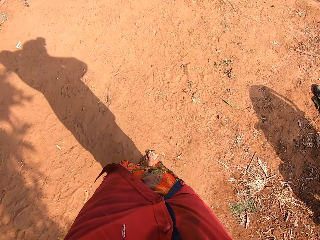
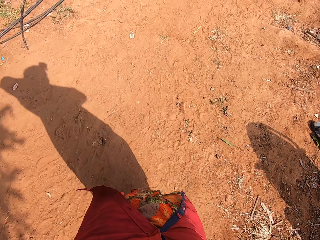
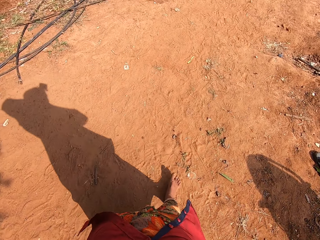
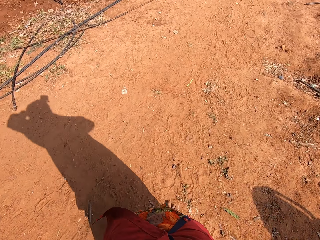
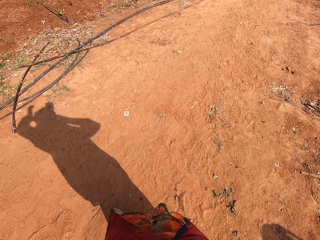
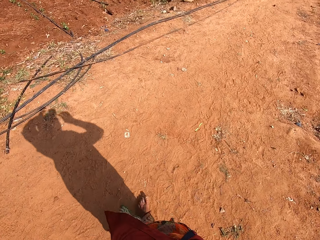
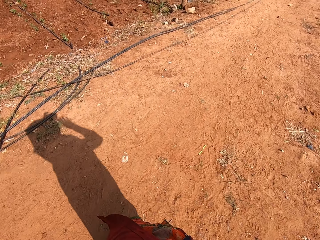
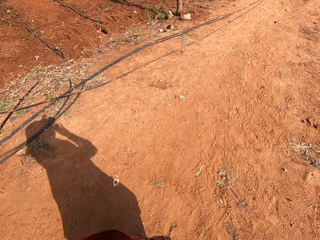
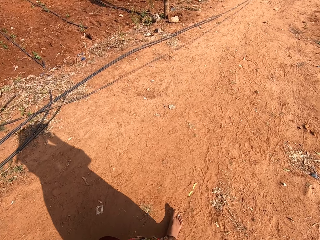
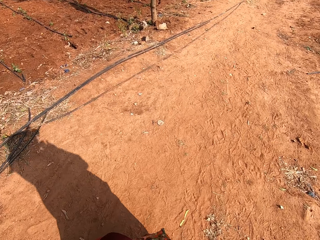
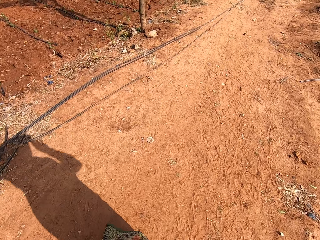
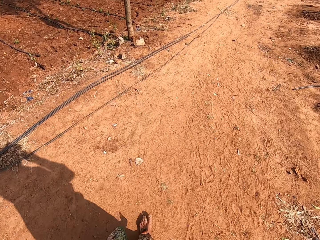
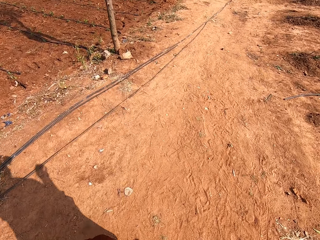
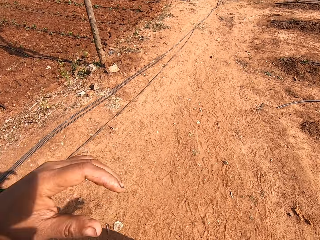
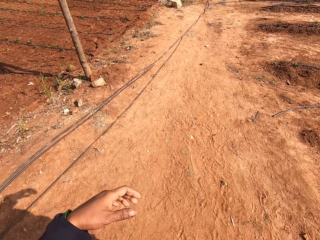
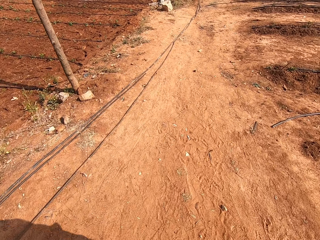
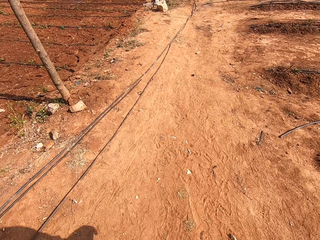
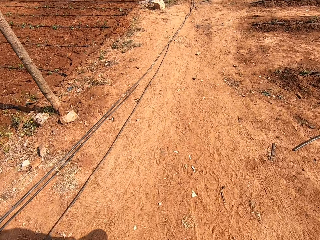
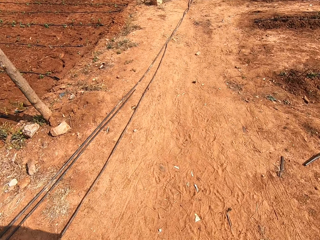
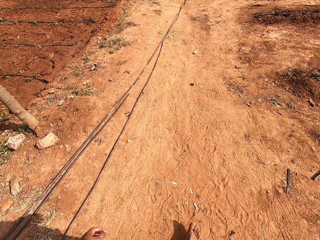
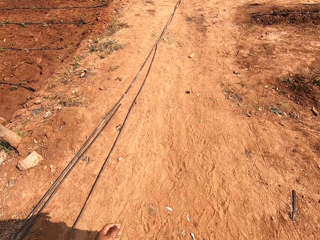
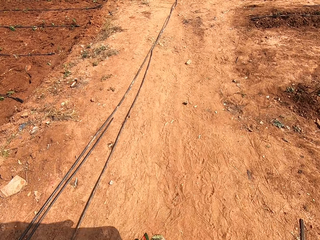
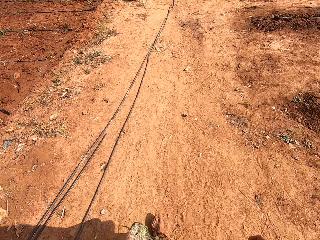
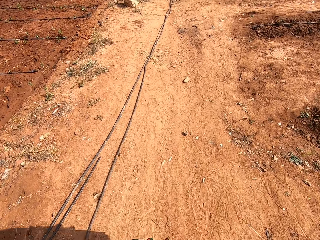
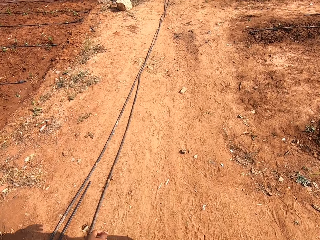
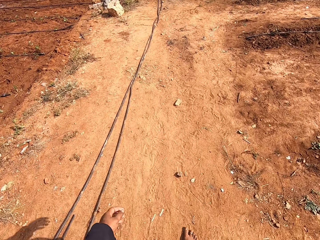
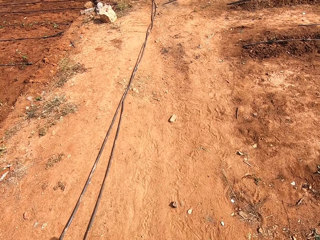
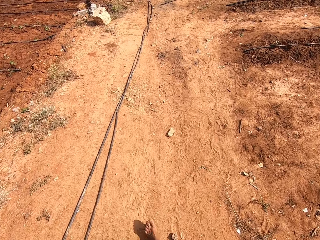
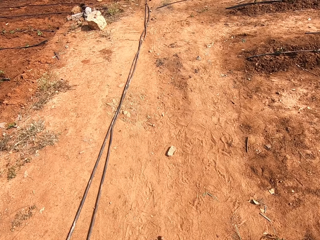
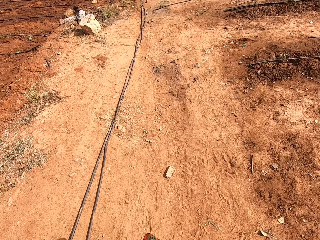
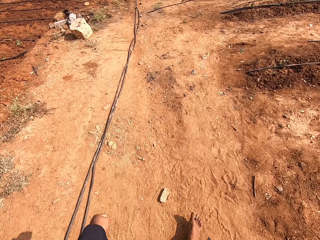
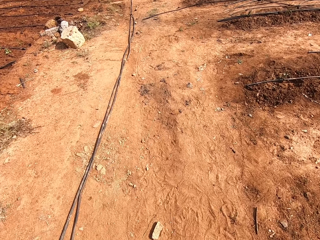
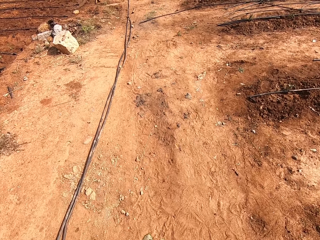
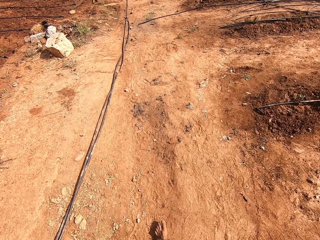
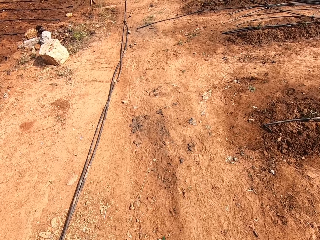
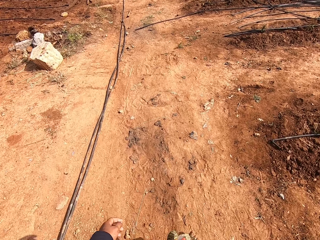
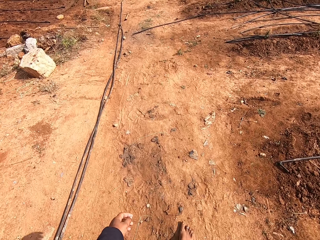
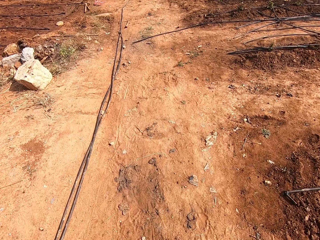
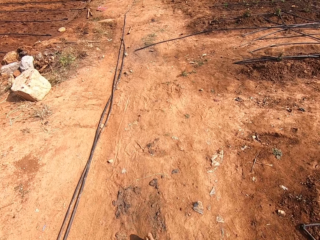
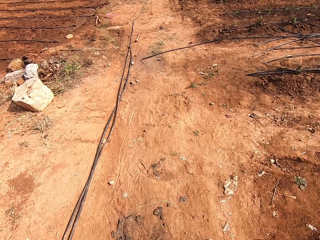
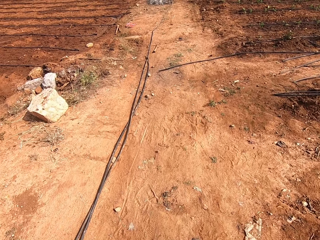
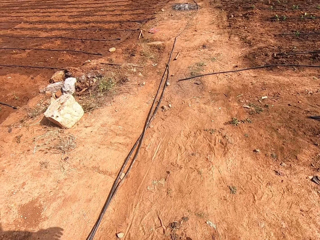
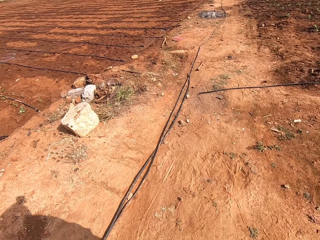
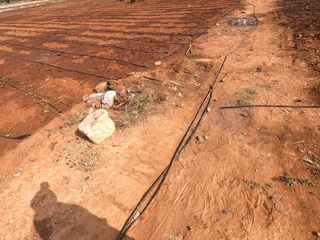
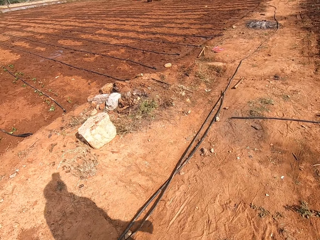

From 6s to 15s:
The camera wearer adjusts a camera. They lower their hands.

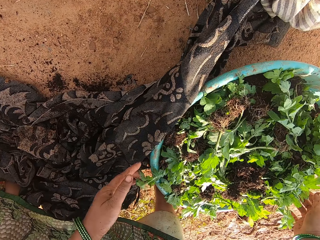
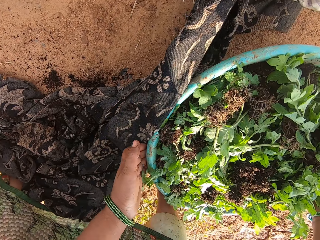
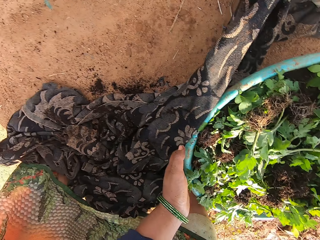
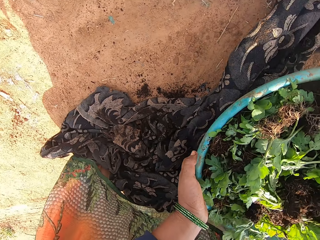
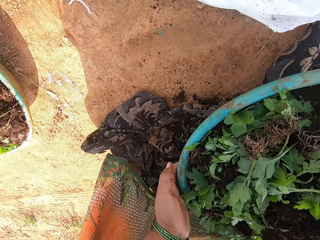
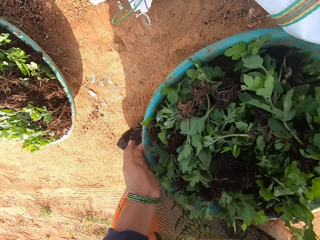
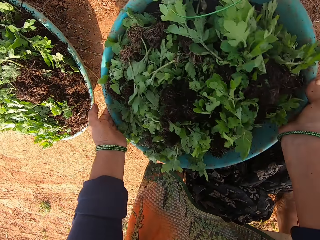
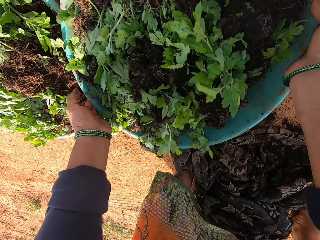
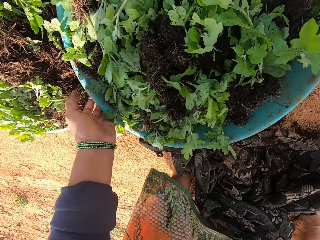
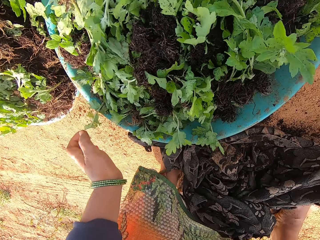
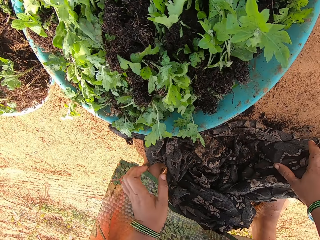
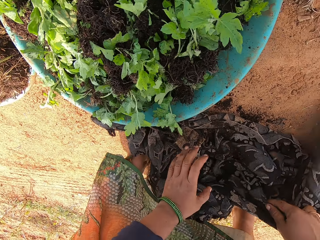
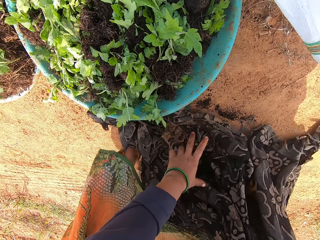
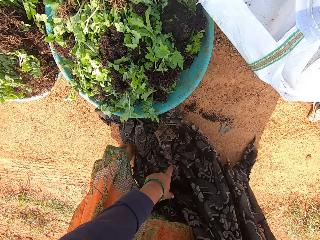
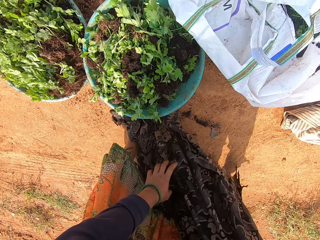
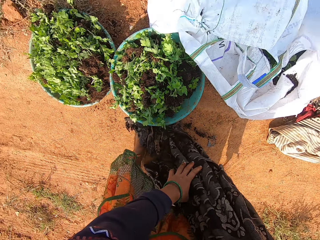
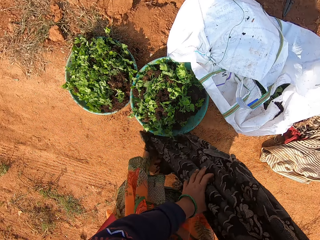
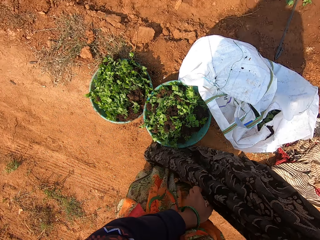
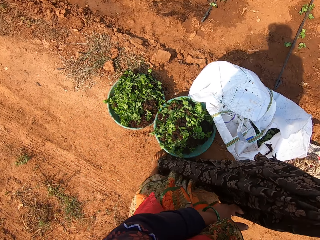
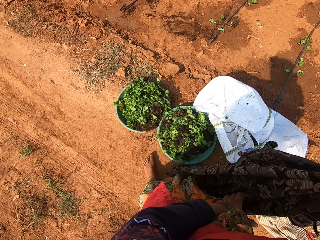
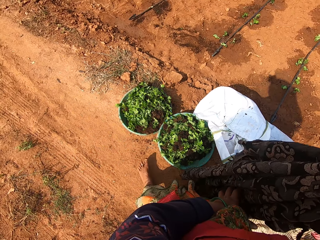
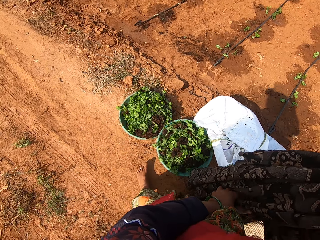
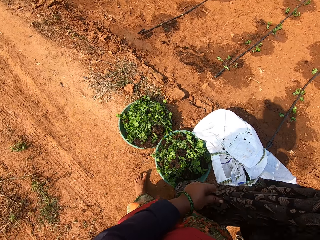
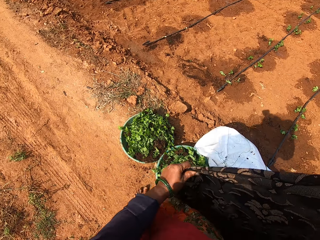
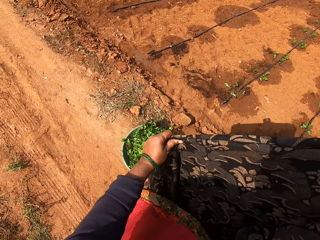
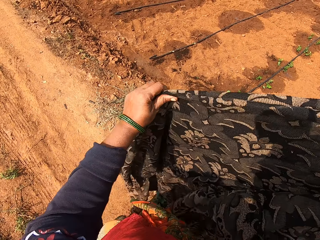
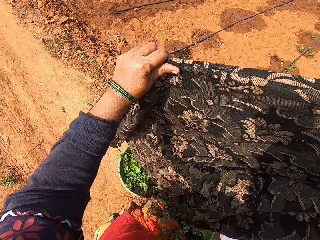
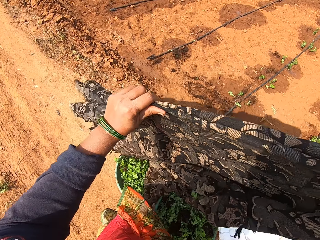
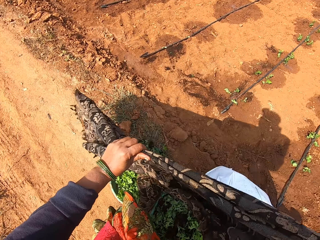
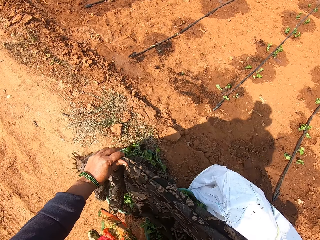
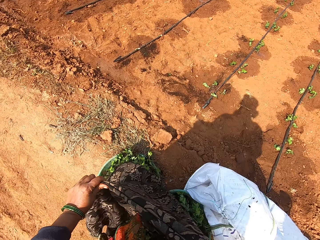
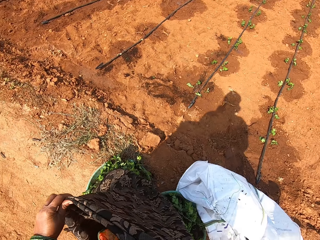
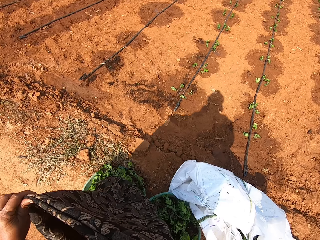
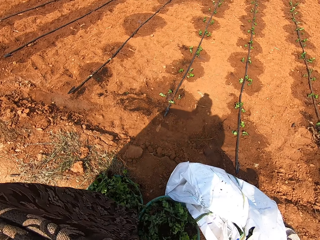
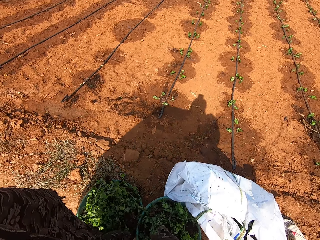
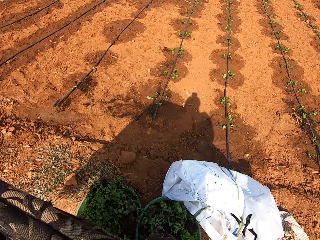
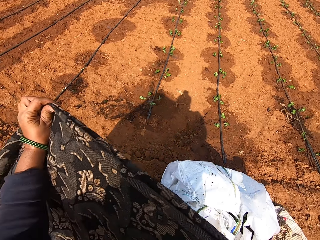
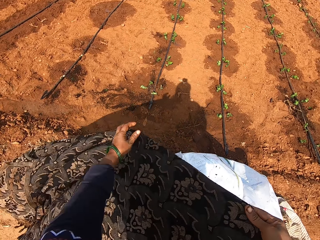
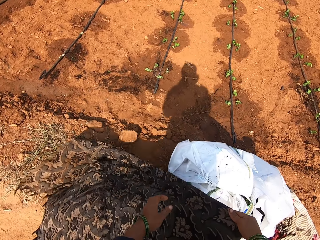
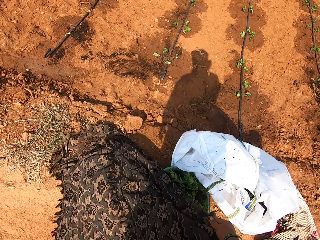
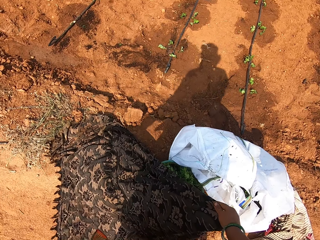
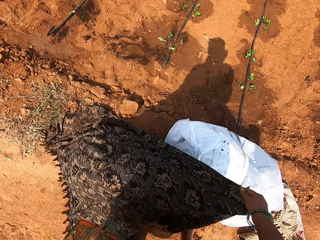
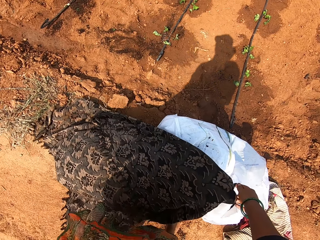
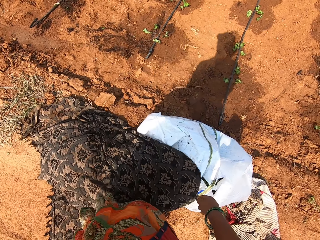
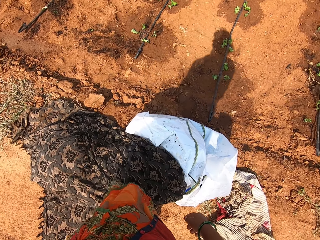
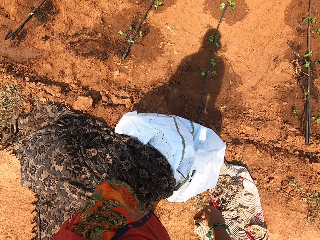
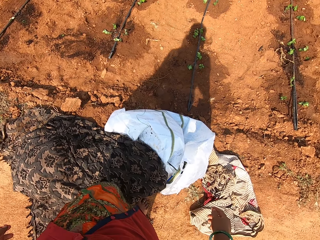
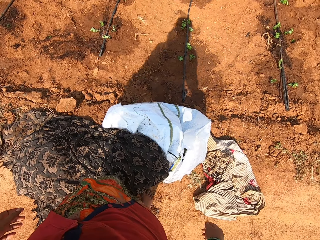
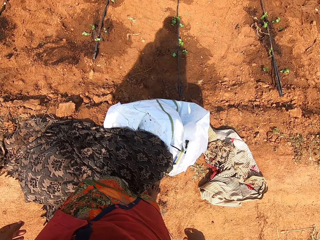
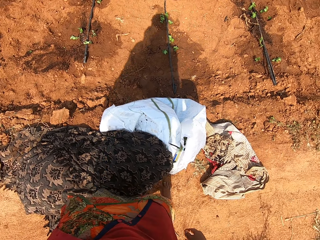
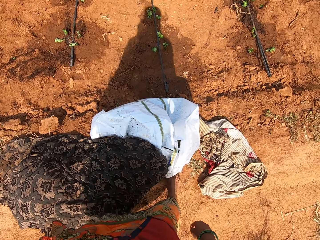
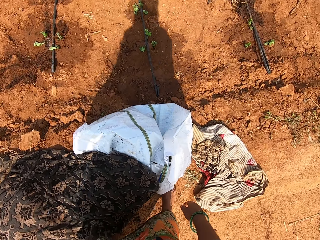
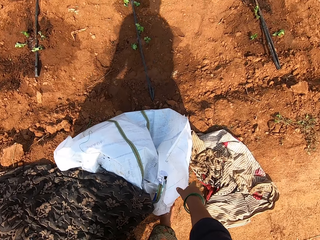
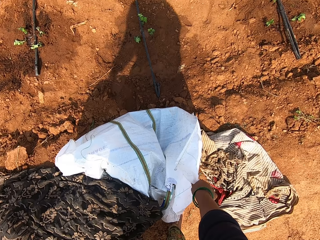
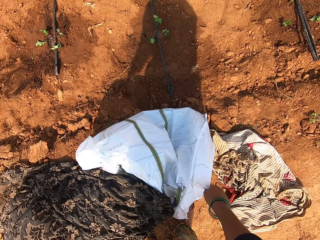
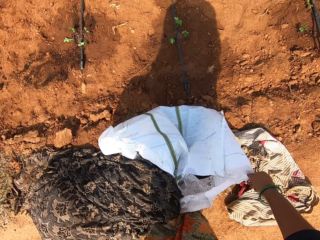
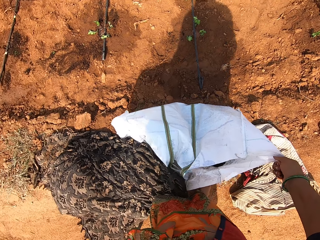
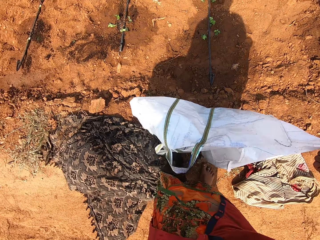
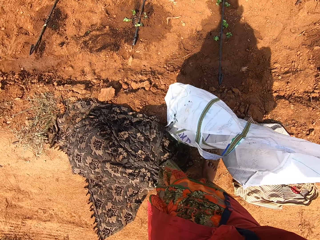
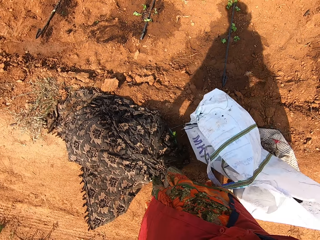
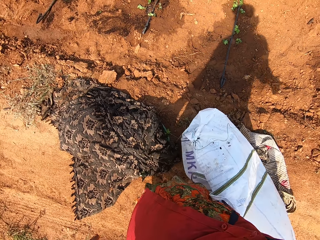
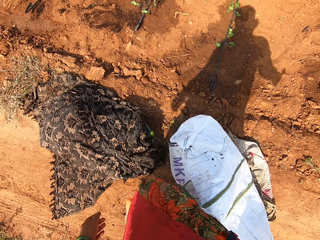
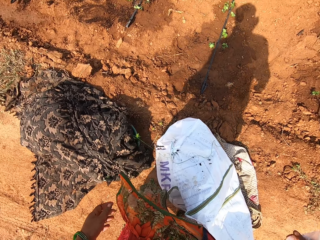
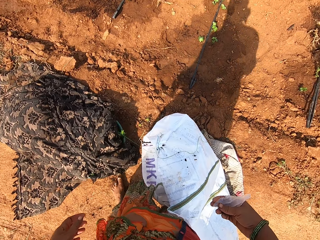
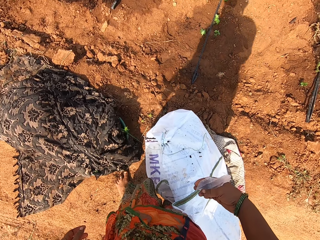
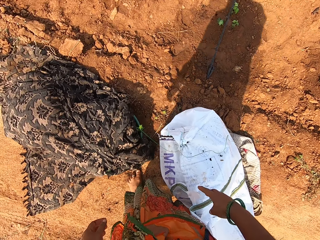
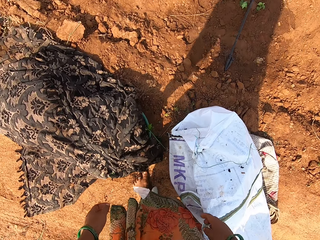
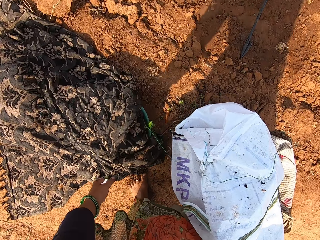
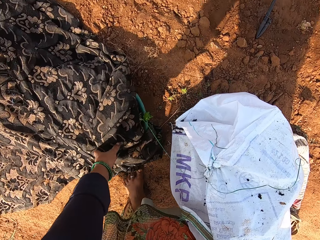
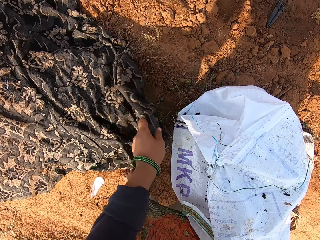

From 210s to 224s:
The camera wearer lifts a seedling basin with both hands. They move the basin. They put the seedling basin on the ground. They pick up a wrapper. They cover the seedling basins with the wrapper. They move a bag or sack, and pick up the sack with the right hand.
